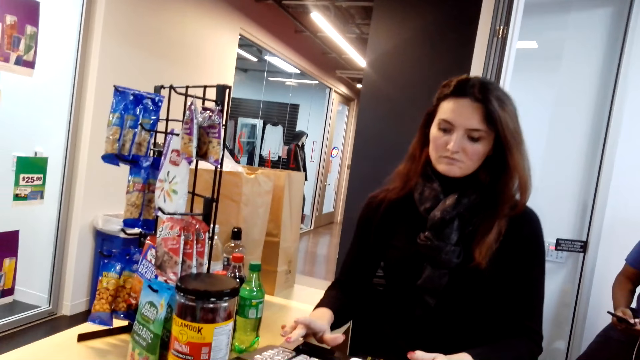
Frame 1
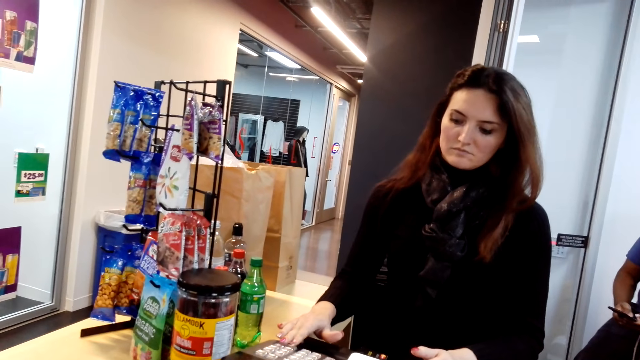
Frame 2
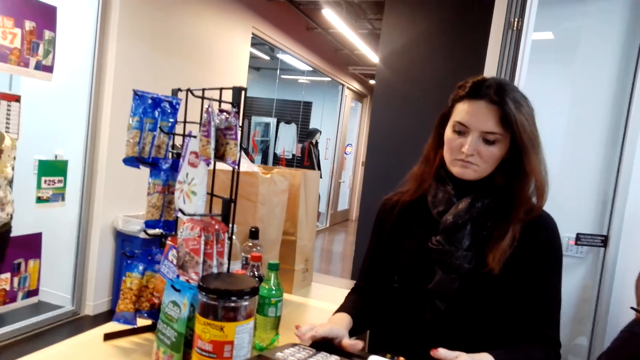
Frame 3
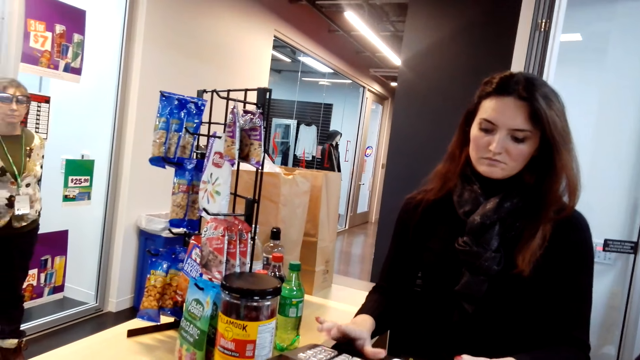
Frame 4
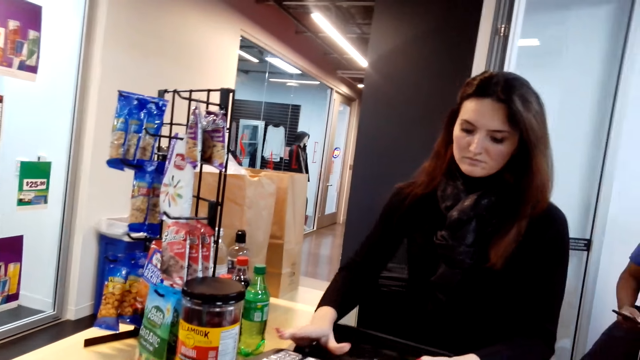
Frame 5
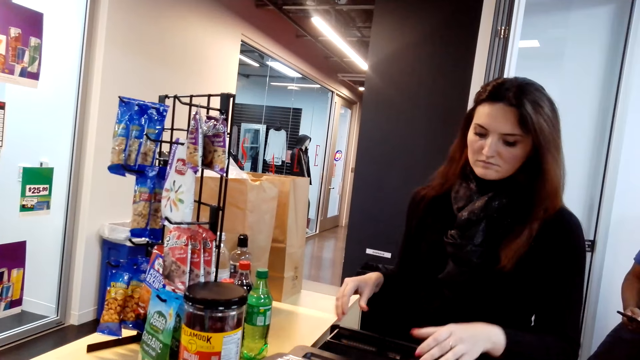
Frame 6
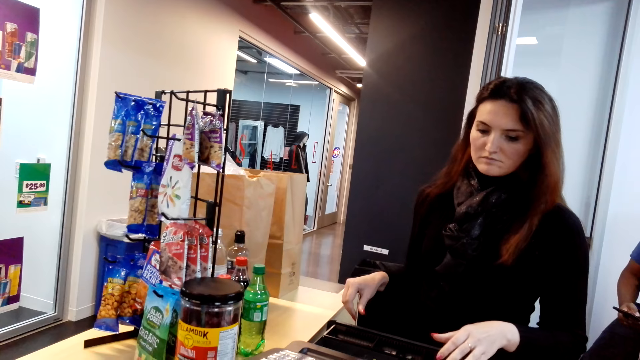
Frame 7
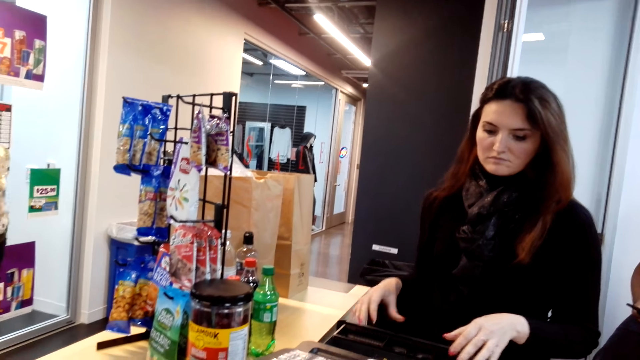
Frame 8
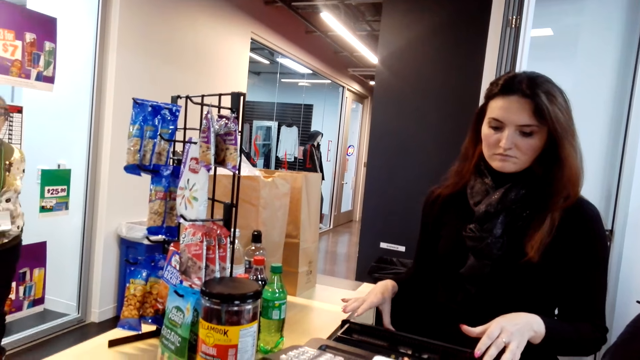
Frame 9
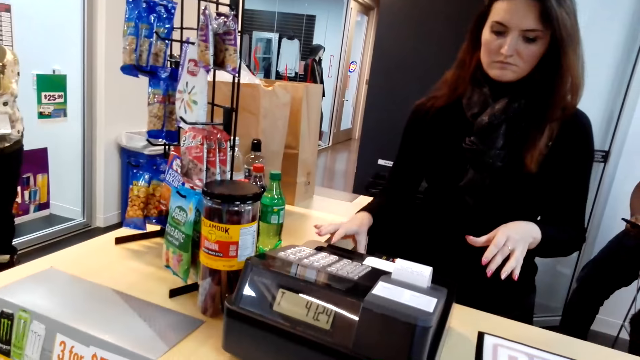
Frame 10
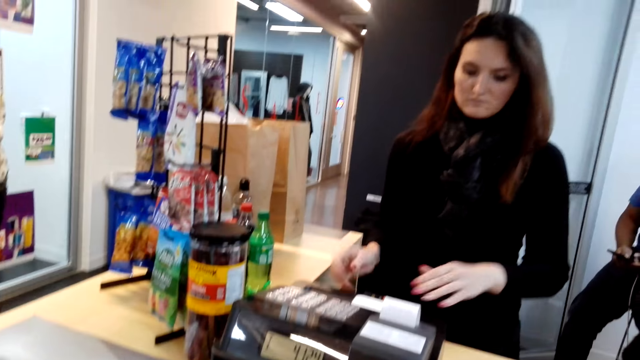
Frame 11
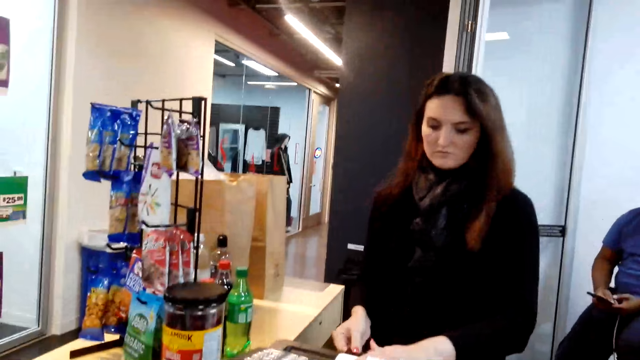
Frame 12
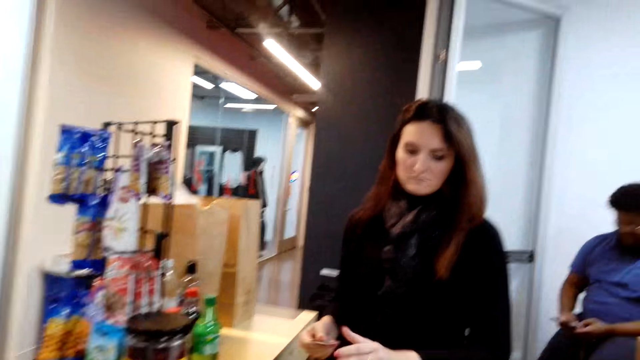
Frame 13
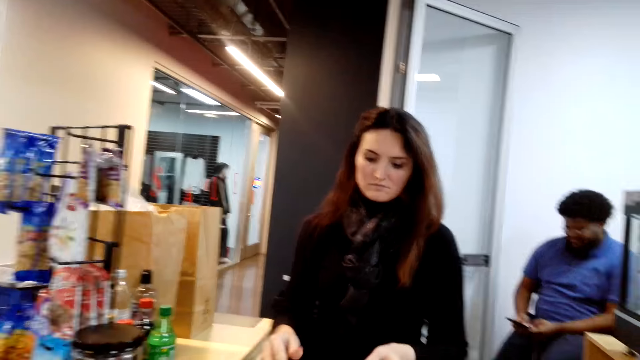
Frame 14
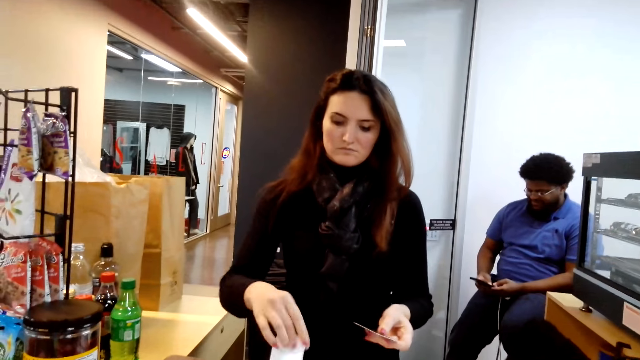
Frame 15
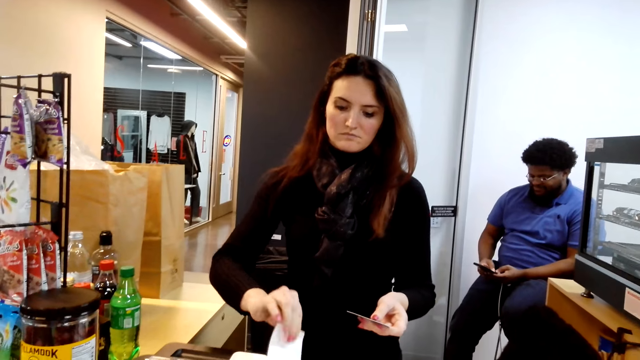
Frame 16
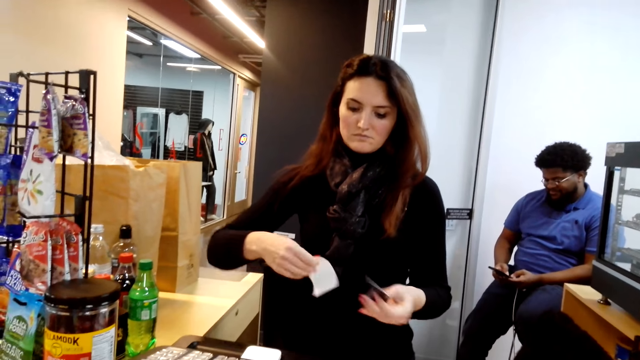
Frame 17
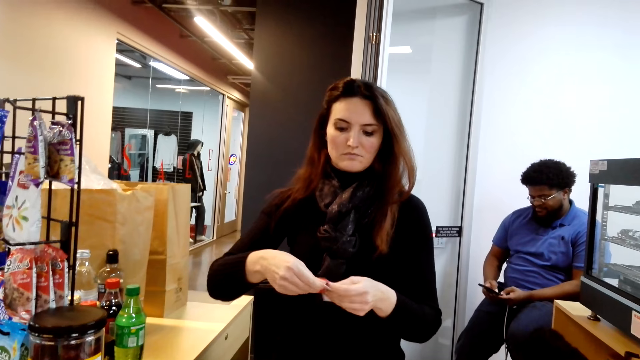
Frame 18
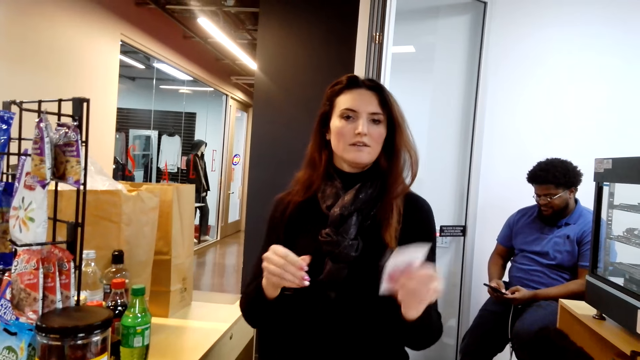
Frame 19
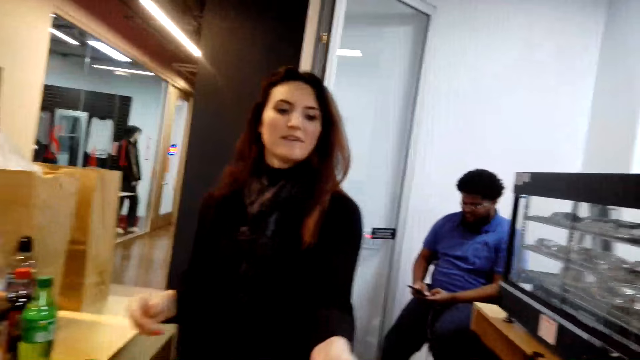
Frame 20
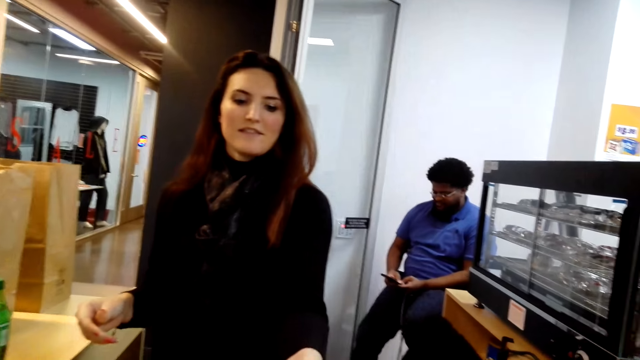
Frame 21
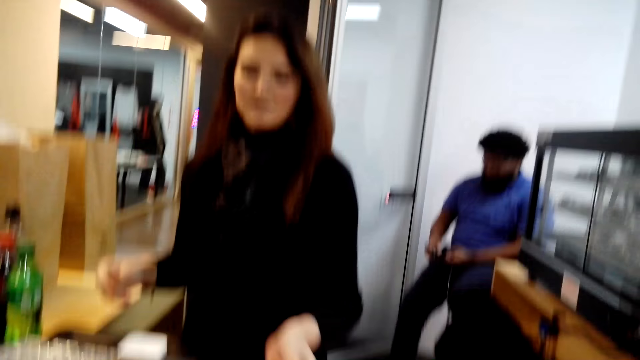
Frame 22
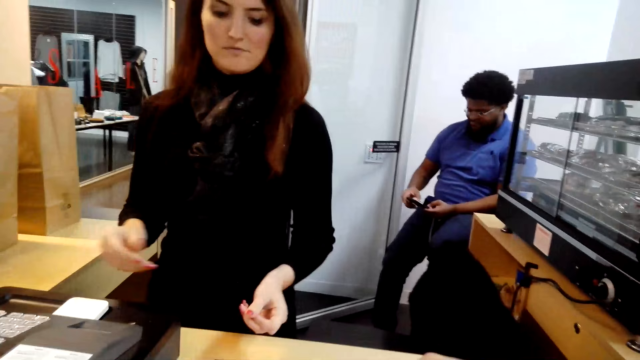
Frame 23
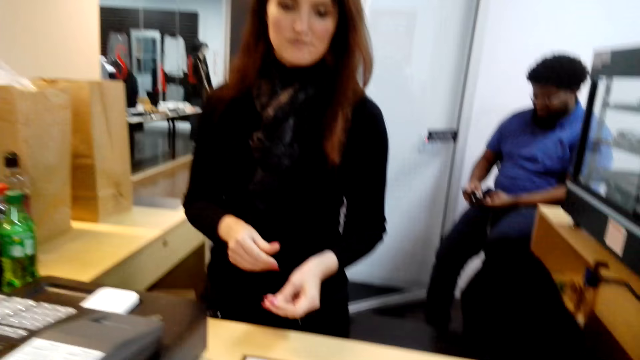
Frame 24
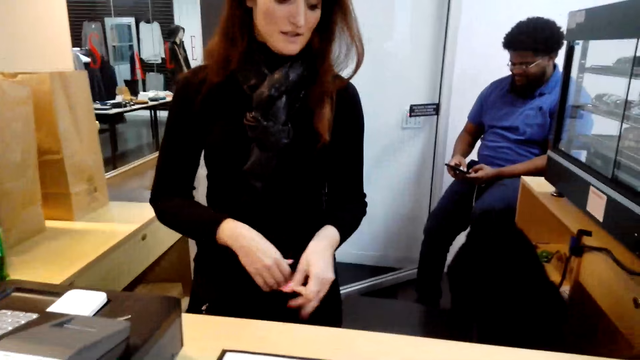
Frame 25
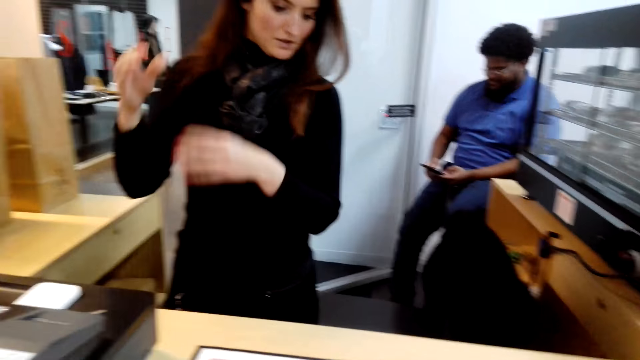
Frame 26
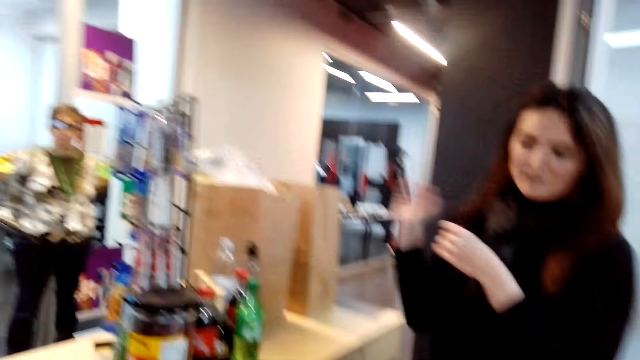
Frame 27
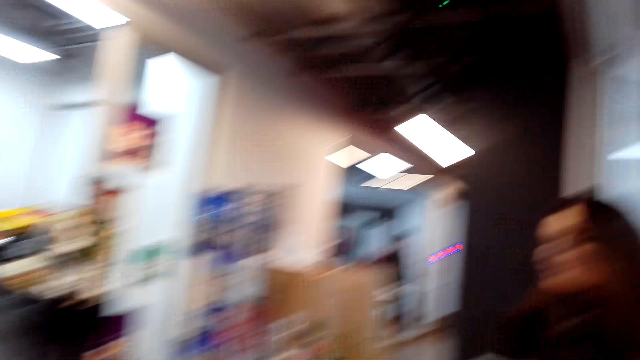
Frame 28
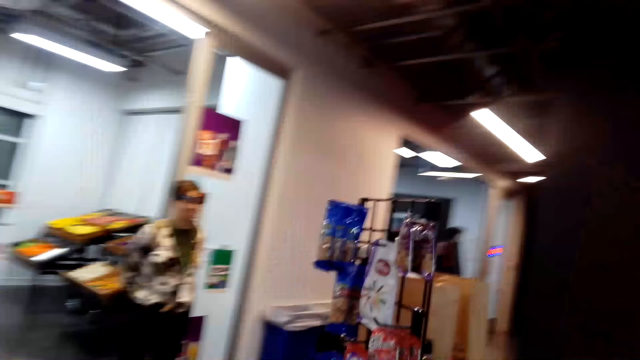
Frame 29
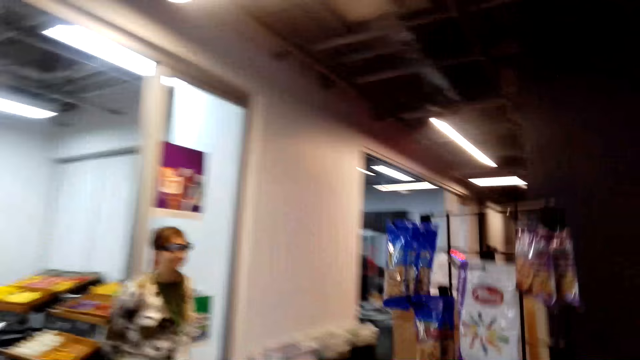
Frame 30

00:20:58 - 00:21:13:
A lady keys in at the cash register machine. A woman opens a cash machine. The lady closes the cash register machine. The woman pulls out the card from the cash machine. A man holds a phone in the counter. The woman cuts the shopping list. The lady picks a receipt from the cash register machine. The woman gives the camera wearer both the card and the shopping list. The camera wearer picks the receipt from the lady at the counter. The lady stands in the counter. The man scrolls the phone in the counter. The lady gestures with both hands in the counter. Another lady stands in the store. The camera wearer walks around.

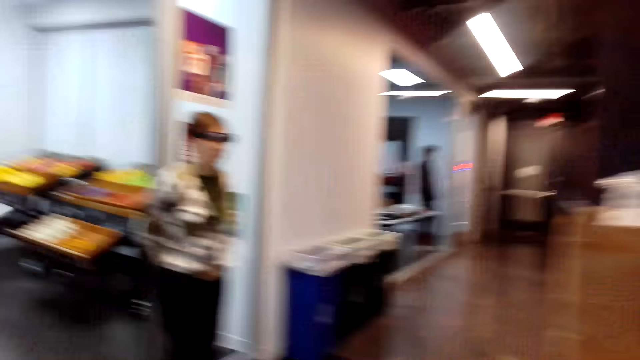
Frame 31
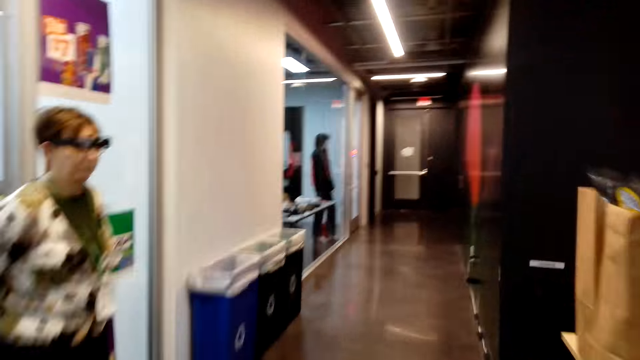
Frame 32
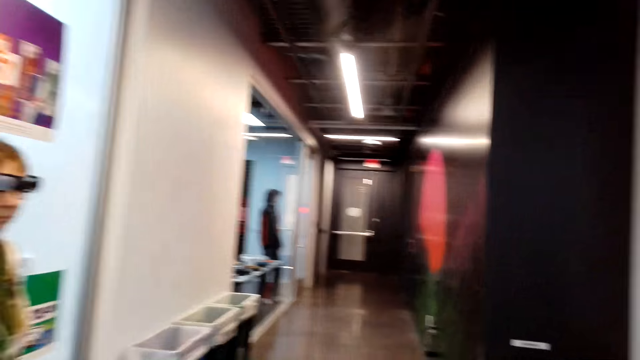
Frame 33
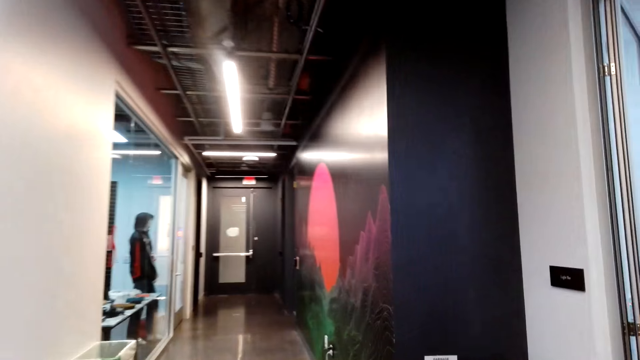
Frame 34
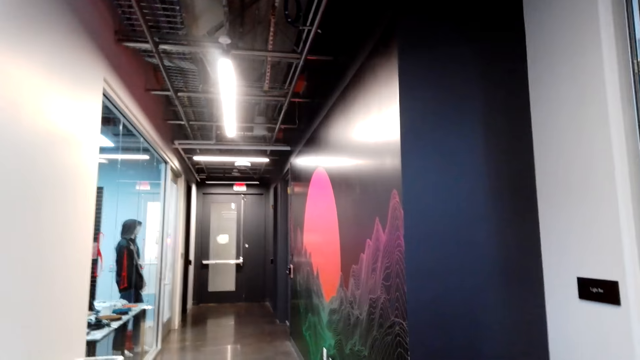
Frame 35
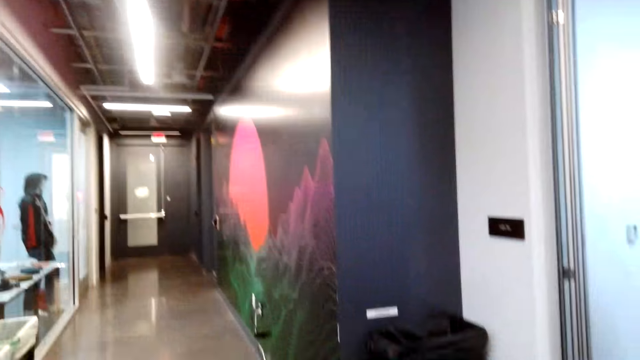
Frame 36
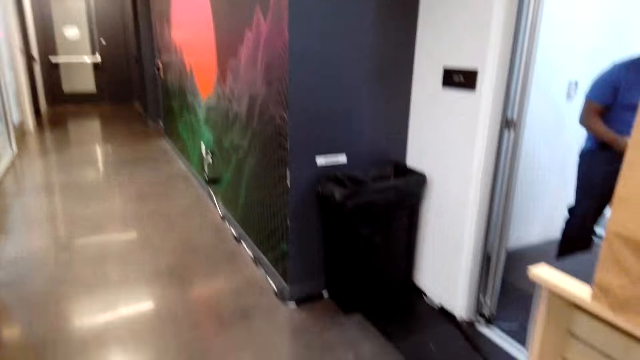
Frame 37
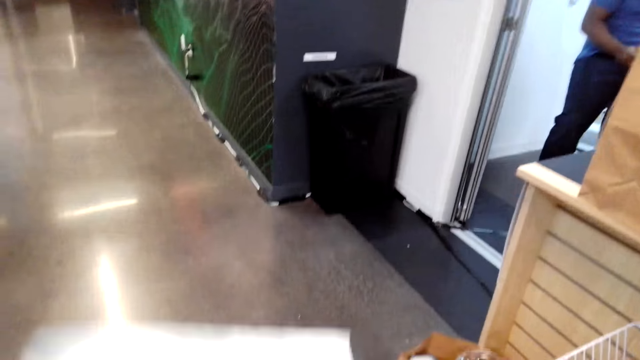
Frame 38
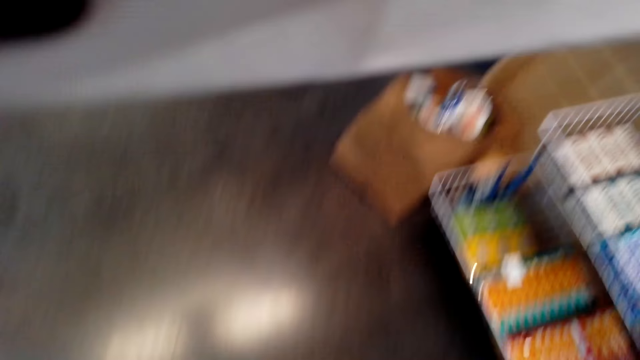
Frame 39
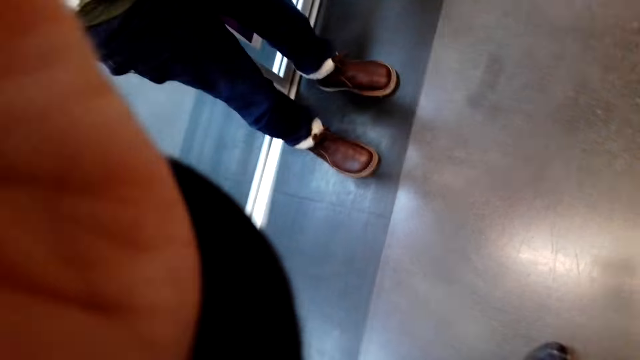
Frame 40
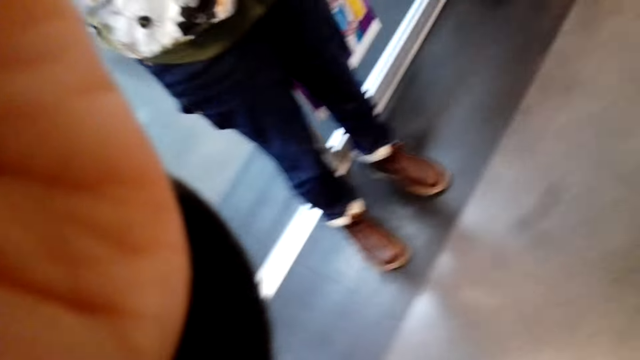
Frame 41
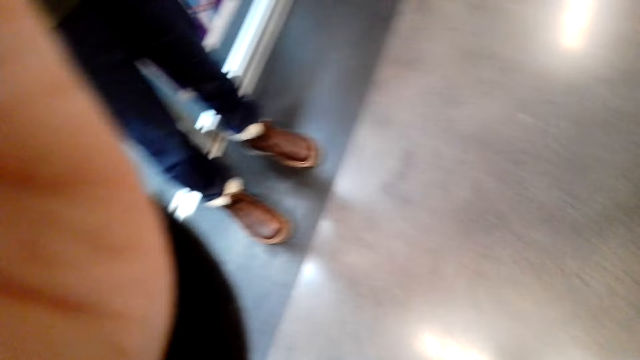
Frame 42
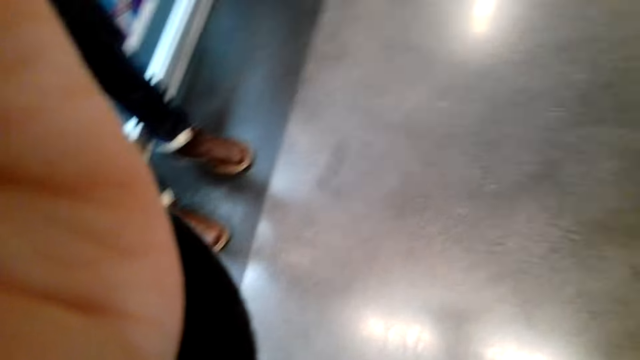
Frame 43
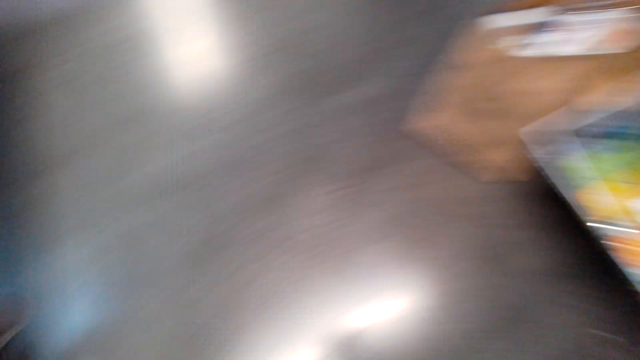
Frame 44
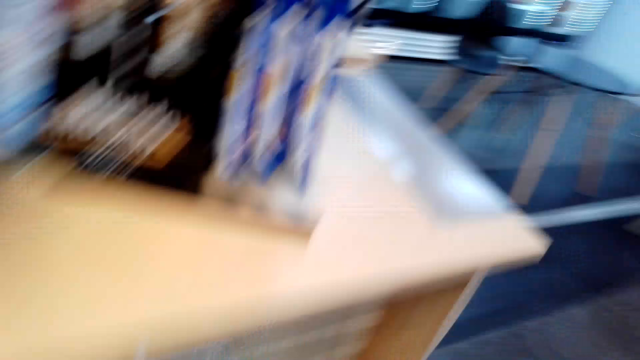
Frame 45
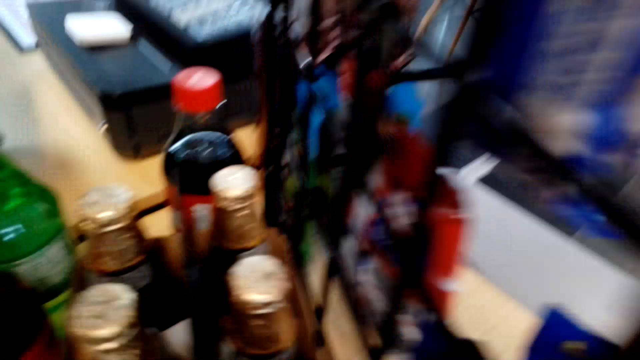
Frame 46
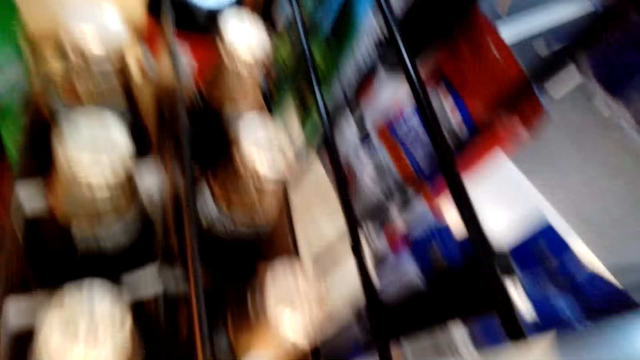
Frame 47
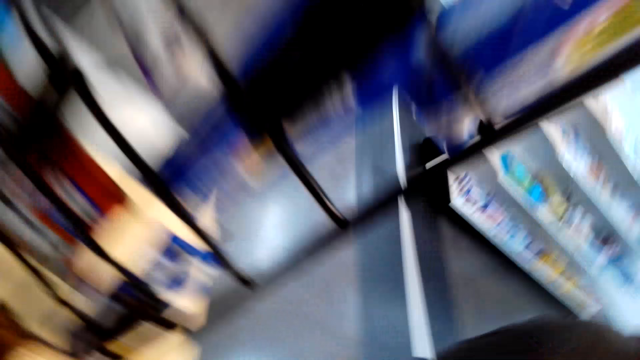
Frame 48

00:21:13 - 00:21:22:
The camera wearer walks around in the store. They remove the pogocam camera. They lift the left hand in the store. They put the pogocam down. They walk around in the store.
